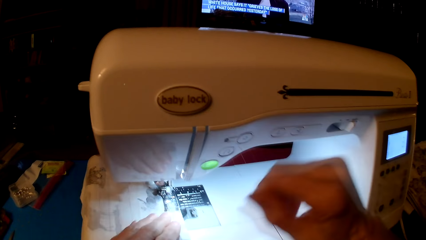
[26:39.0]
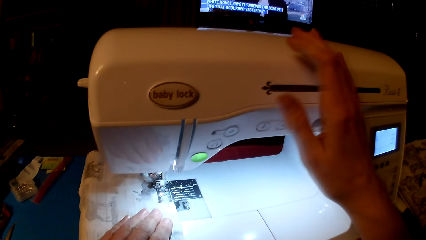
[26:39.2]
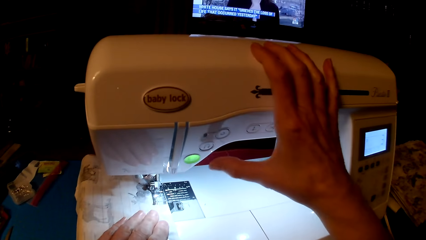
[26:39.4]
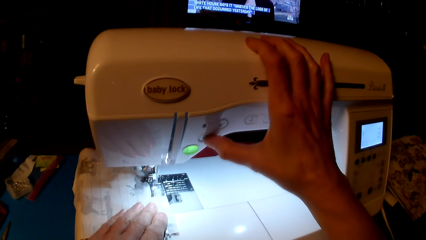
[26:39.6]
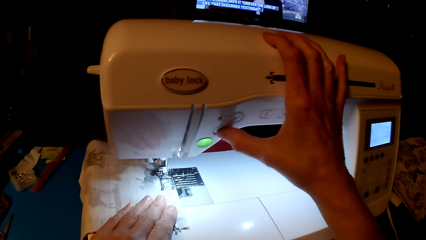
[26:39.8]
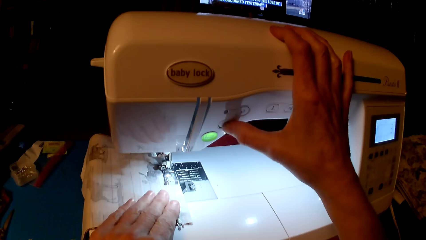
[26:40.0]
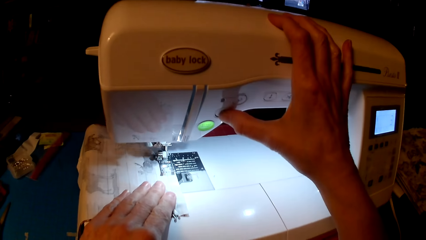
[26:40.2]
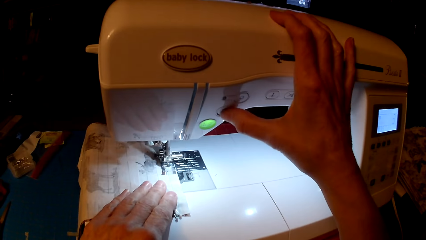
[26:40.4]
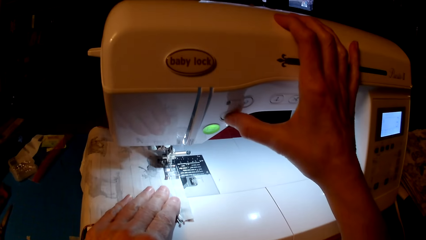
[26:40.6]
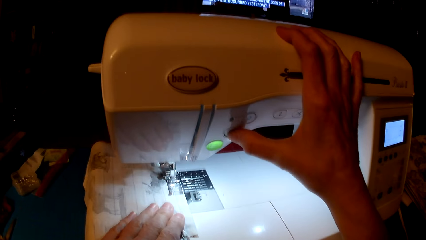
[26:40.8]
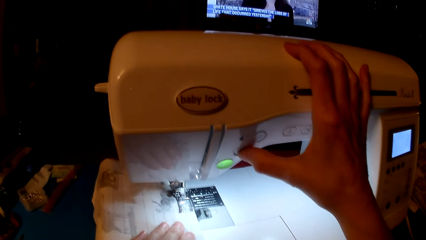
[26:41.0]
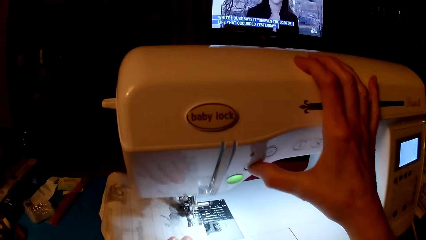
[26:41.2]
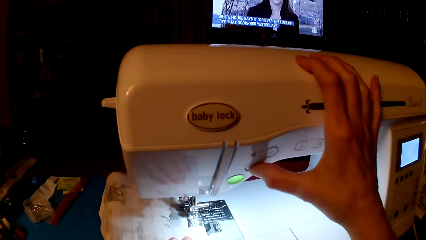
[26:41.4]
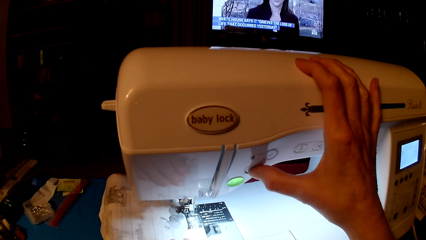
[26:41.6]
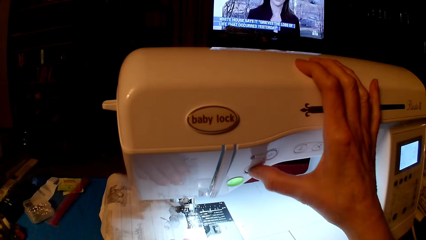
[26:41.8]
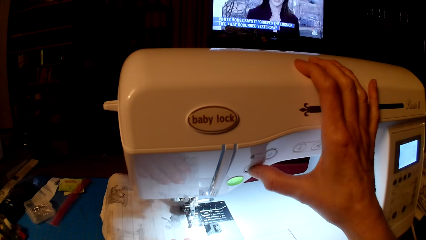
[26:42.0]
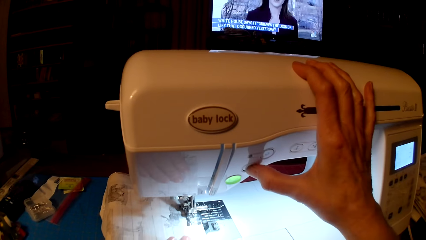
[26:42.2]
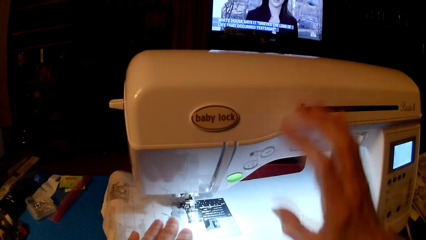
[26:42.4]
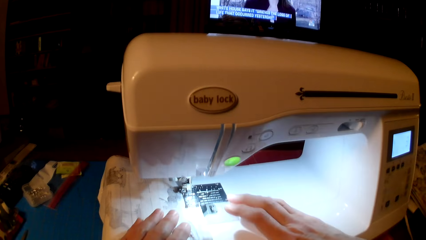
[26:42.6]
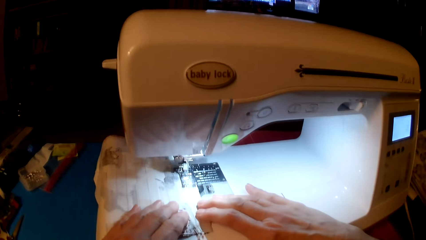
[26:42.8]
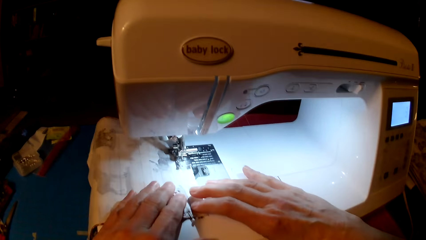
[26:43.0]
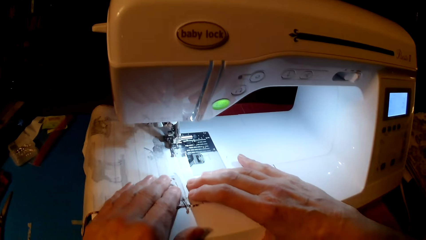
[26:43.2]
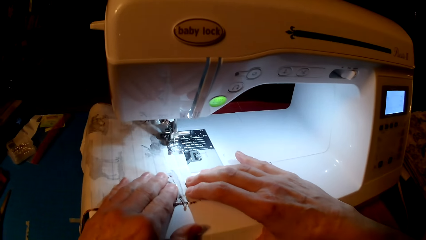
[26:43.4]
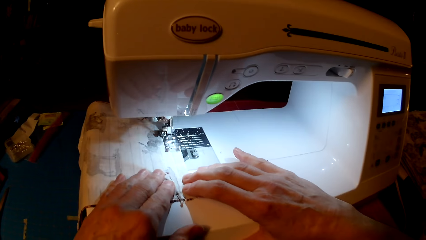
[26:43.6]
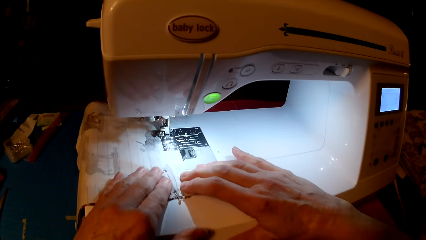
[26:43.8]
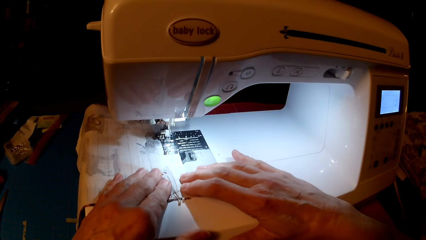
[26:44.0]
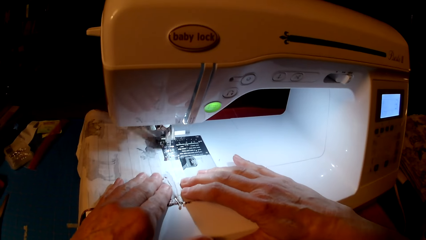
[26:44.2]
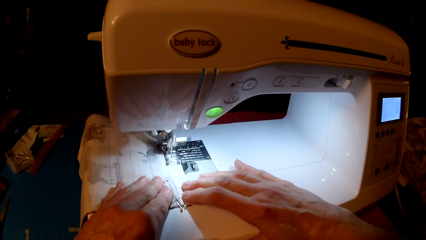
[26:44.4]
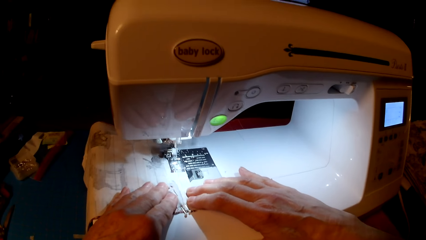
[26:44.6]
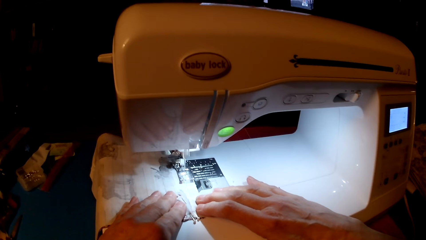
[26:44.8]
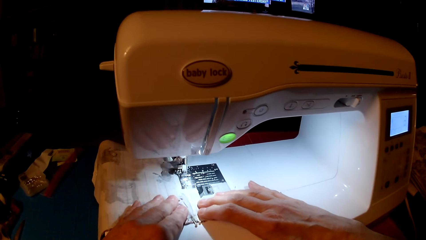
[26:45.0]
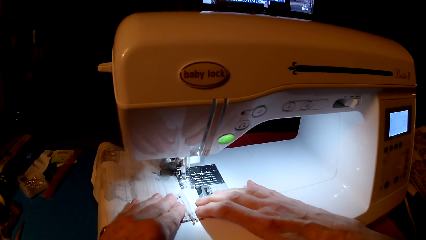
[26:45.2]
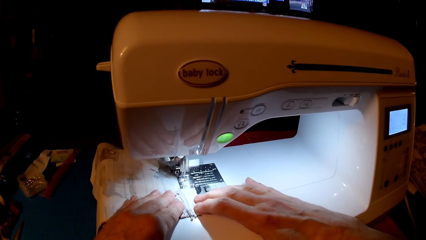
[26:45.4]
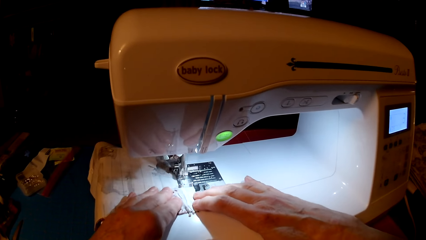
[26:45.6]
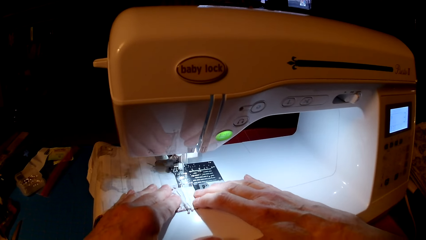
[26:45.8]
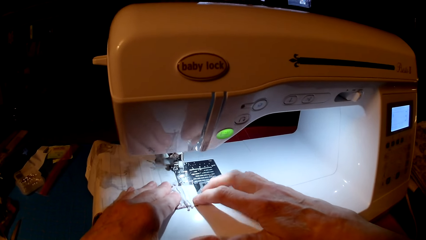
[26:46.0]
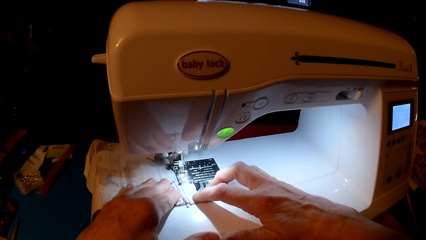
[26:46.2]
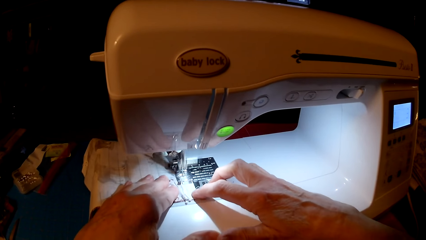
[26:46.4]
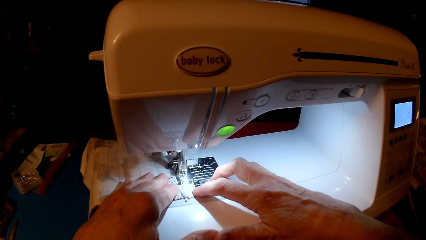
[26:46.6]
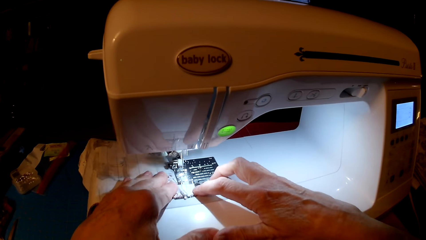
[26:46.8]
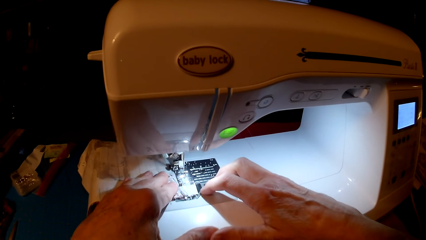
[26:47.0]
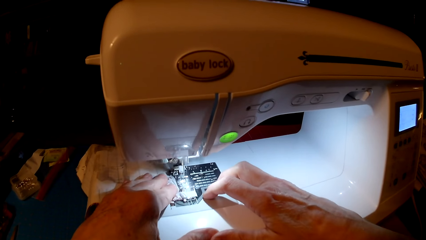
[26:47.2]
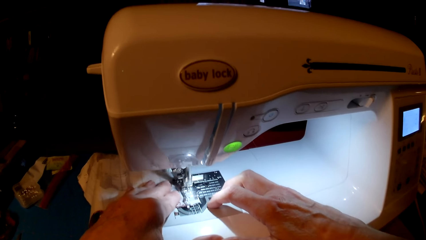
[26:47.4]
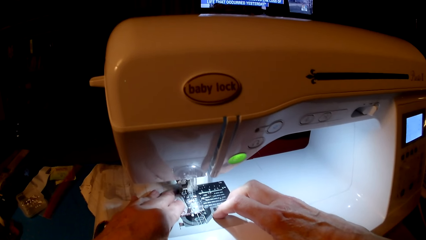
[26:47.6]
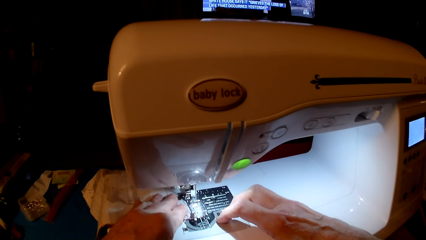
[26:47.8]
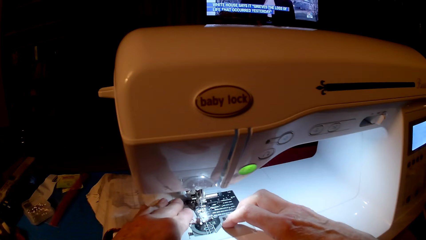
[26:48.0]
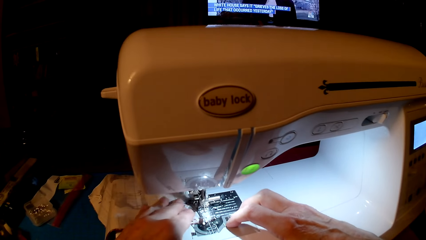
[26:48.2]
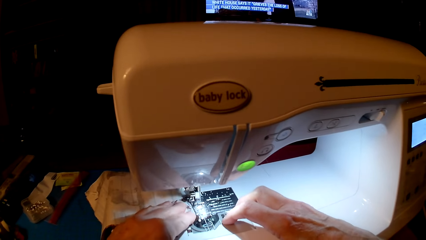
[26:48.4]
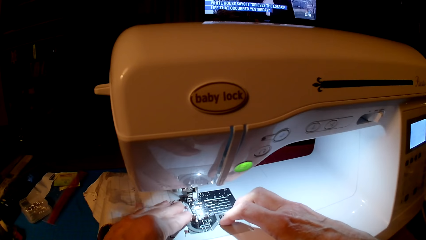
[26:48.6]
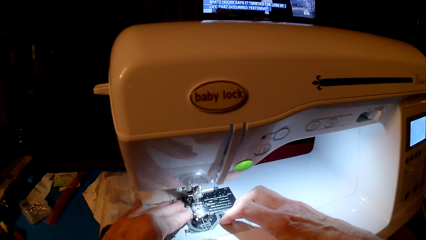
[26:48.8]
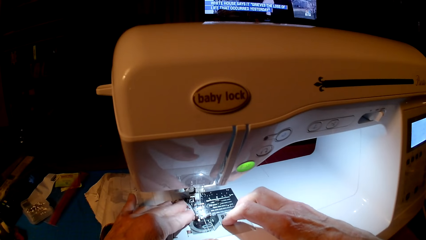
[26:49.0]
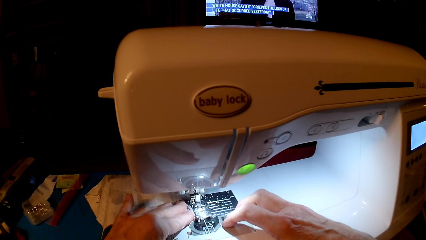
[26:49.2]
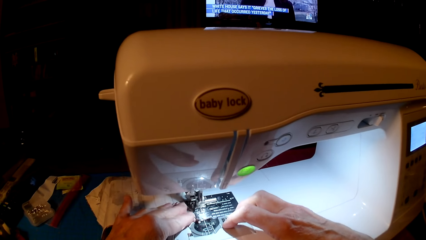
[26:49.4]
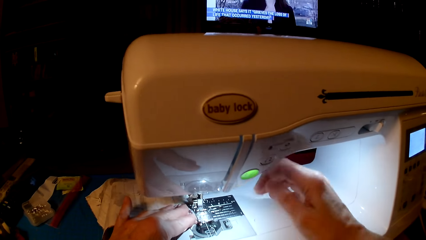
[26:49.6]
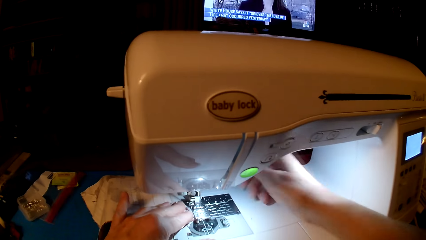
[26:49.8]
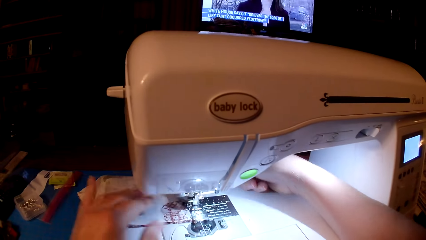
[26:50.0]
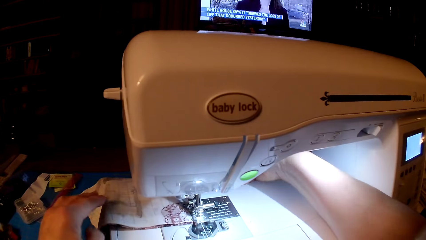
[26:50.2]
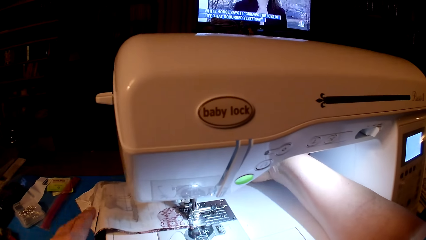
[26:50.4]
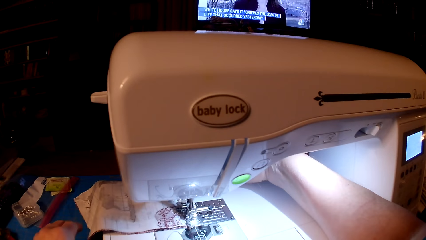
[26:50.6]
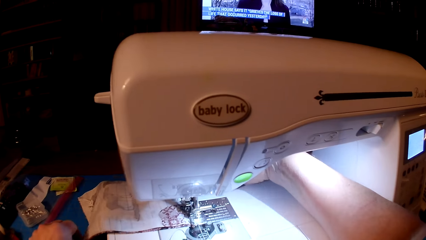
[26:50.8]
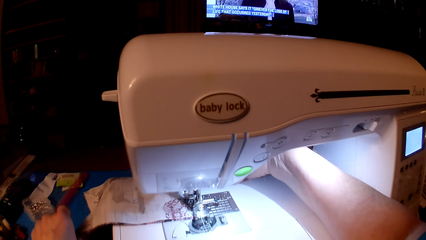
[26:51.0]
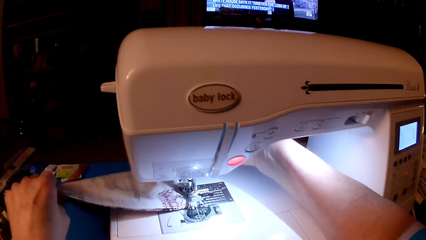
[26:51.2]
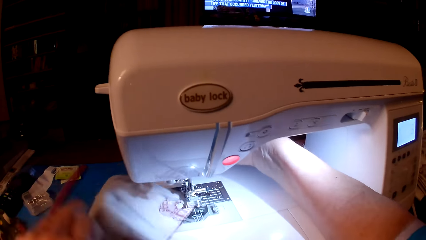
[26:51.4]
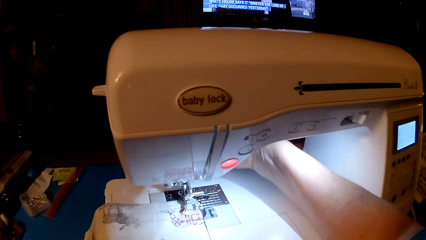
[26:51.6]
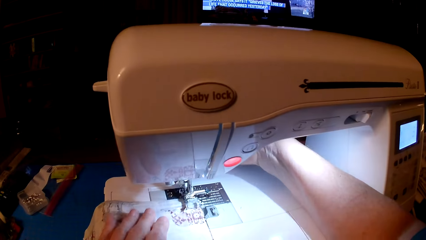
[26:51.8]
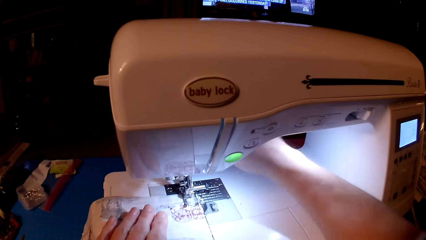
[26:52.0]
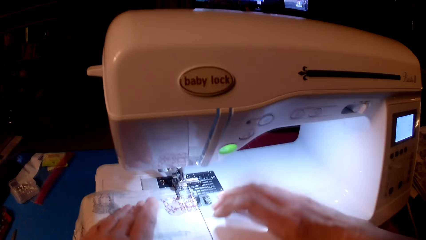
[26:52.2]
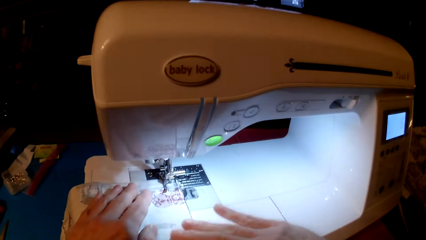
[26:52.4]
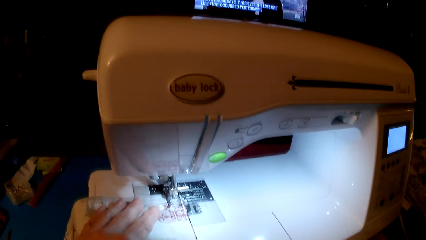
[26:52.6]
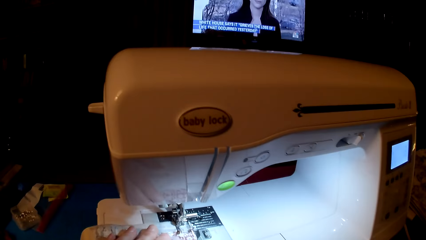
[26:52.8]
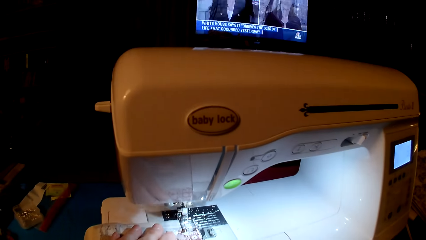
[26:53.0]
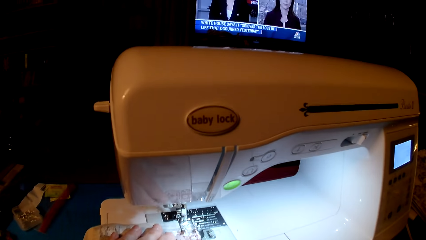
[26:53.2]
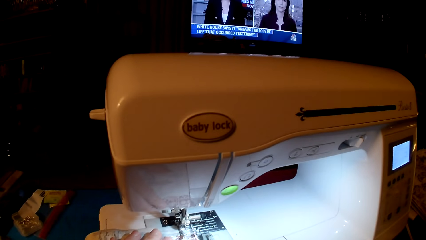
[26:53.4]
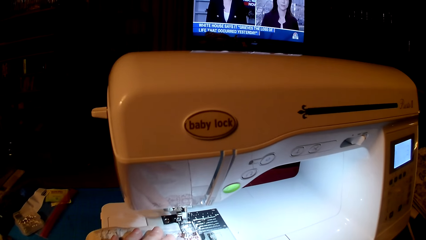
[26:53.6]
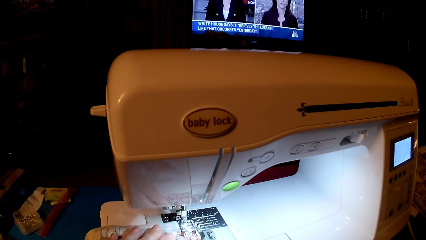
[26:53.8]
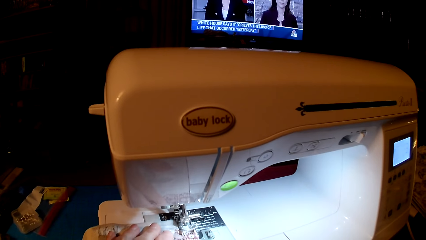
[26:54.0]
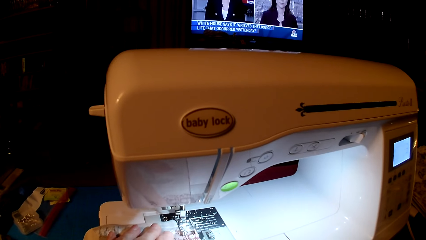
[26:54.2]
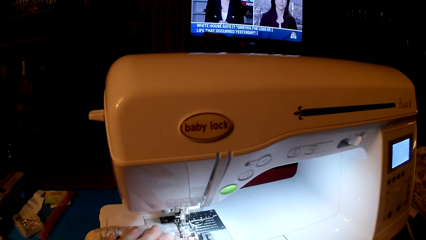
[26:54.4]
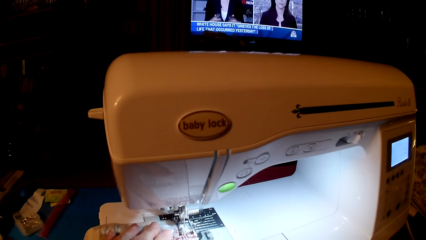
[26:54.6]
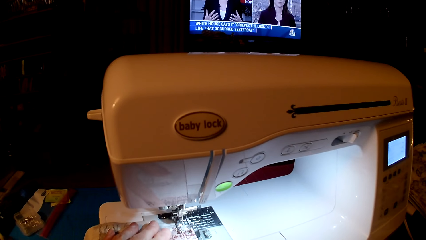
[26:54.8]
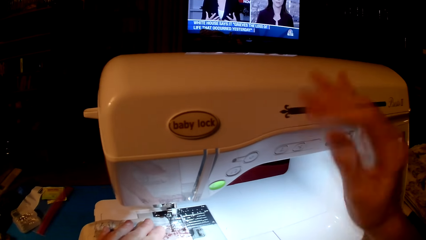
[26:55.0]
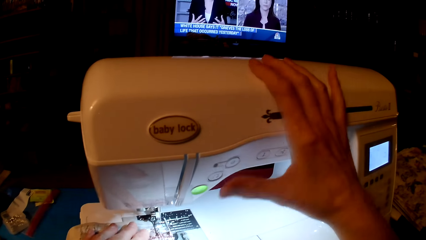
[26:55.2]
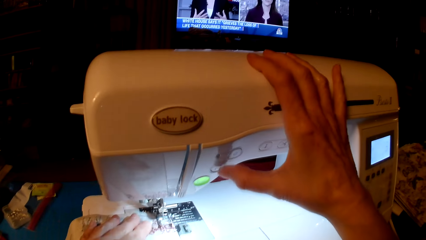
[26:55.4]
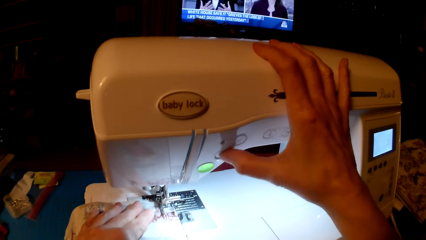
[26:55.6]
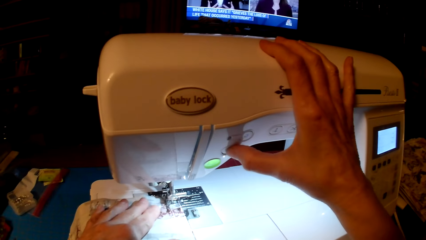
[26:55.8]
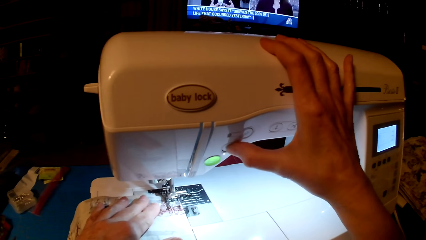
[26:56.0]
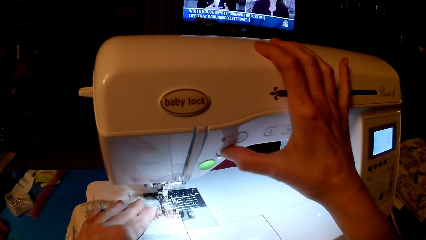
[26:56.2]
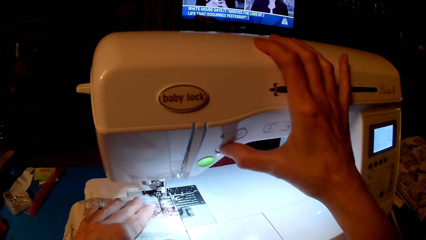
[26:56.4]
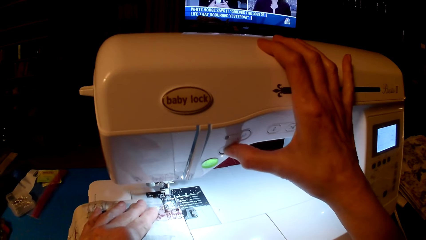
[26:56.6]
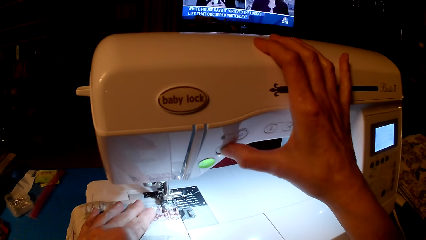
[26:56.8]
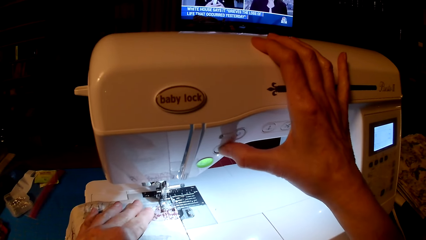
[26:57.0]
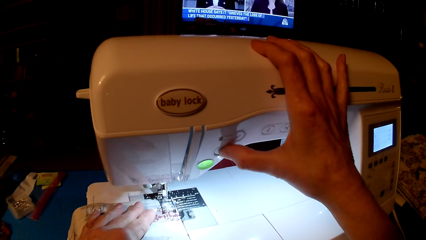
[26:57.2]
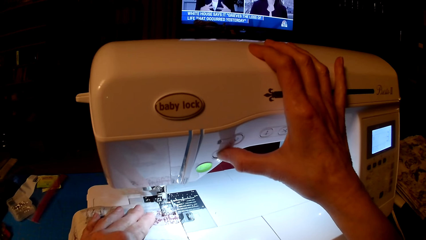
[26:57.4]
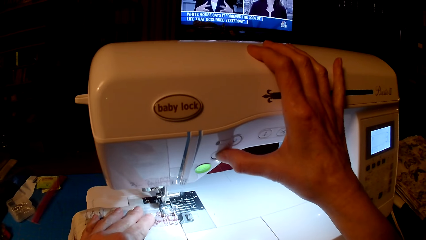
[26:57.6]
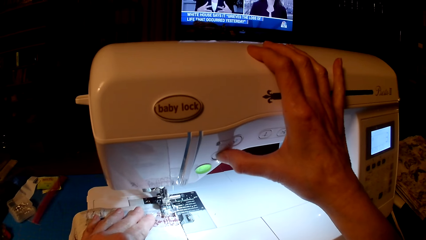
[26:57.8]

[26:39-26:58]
The camera wearer presses the speed button. They sew the piece of cloth. They sew the cloth. They turn the piece of cloth. They sew the piece of cloth. They press the speed button.
